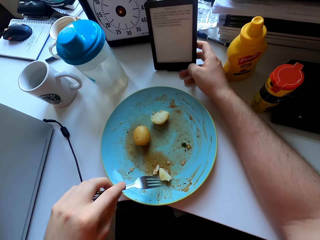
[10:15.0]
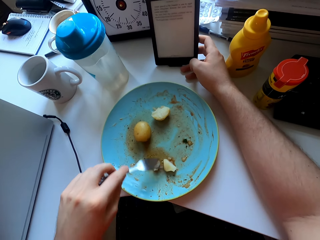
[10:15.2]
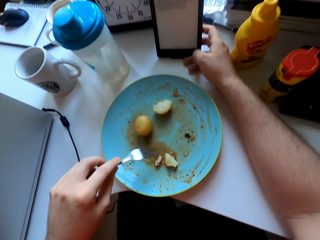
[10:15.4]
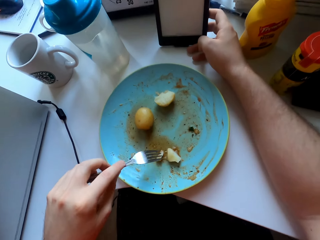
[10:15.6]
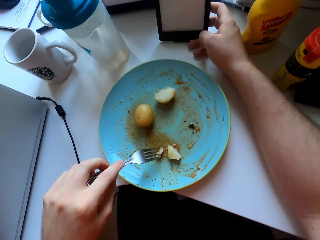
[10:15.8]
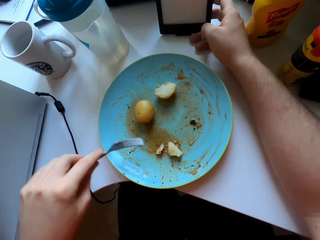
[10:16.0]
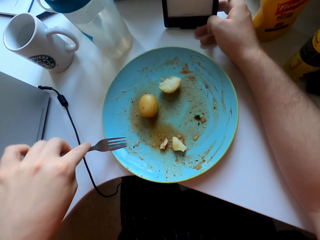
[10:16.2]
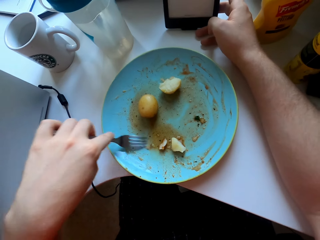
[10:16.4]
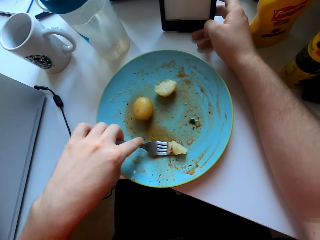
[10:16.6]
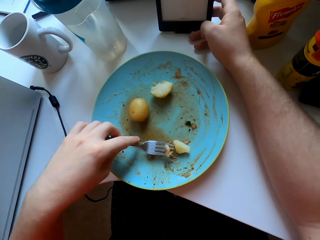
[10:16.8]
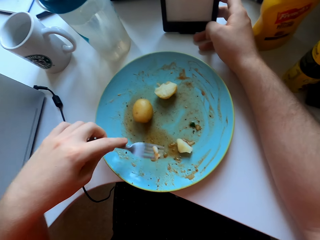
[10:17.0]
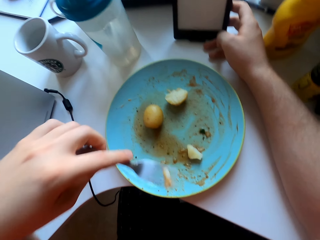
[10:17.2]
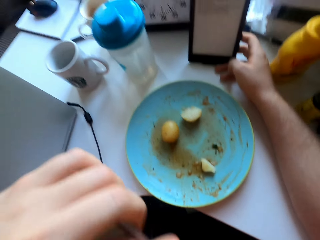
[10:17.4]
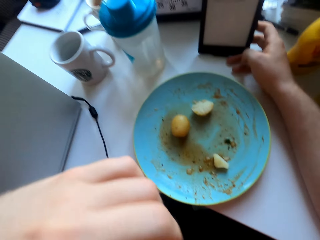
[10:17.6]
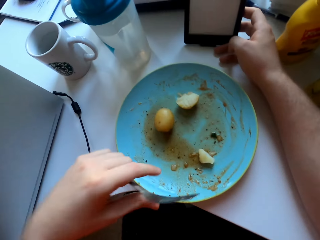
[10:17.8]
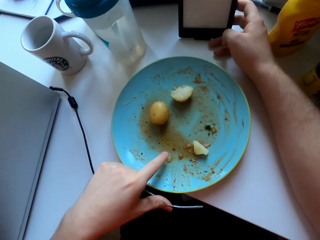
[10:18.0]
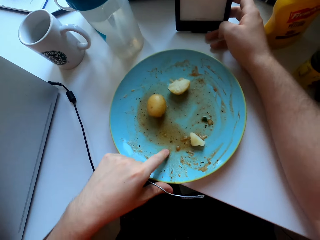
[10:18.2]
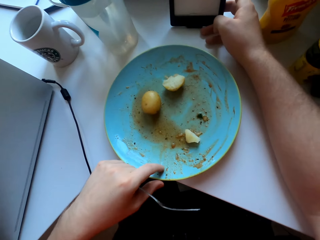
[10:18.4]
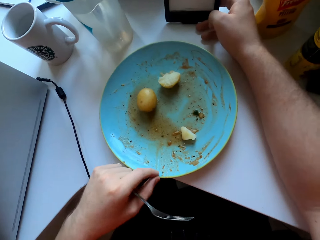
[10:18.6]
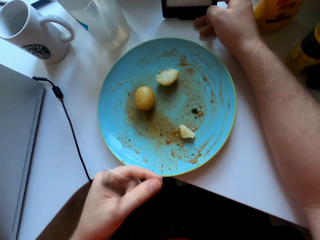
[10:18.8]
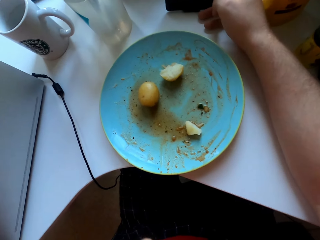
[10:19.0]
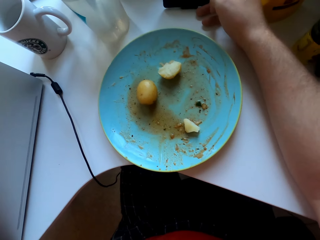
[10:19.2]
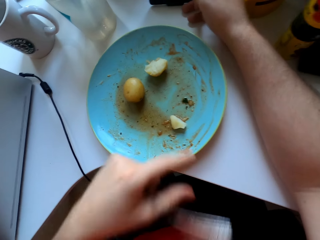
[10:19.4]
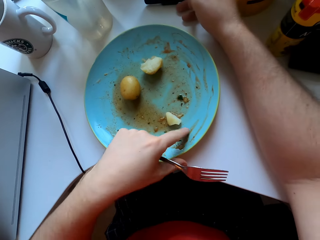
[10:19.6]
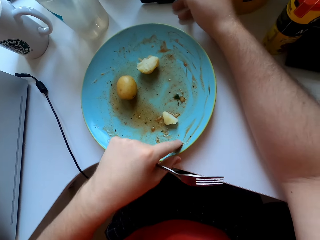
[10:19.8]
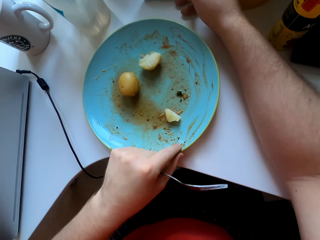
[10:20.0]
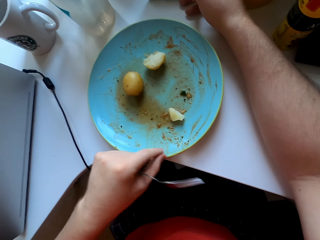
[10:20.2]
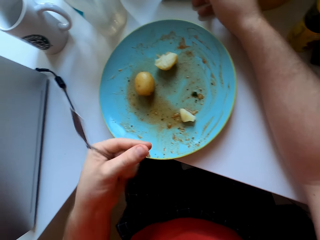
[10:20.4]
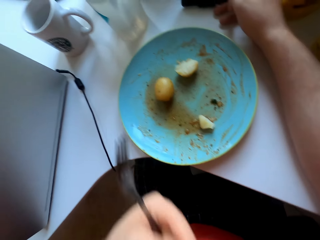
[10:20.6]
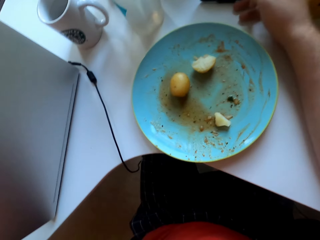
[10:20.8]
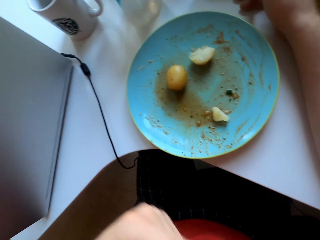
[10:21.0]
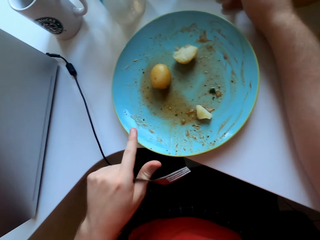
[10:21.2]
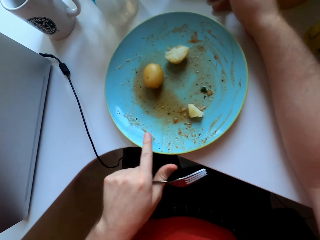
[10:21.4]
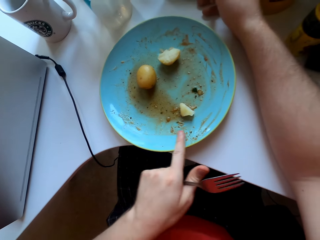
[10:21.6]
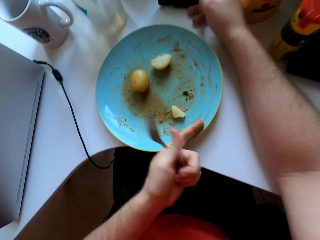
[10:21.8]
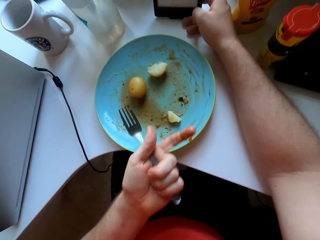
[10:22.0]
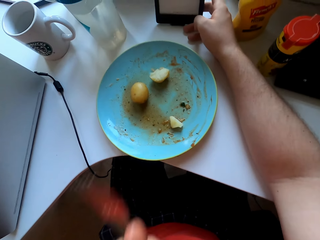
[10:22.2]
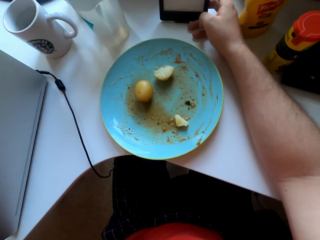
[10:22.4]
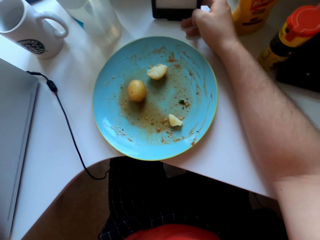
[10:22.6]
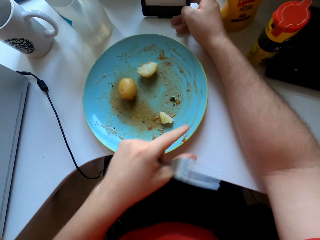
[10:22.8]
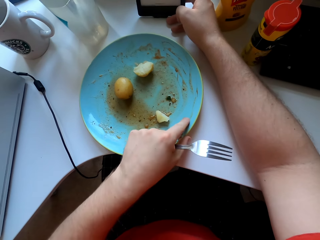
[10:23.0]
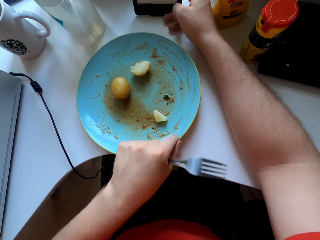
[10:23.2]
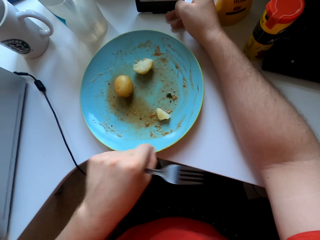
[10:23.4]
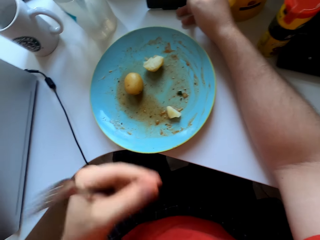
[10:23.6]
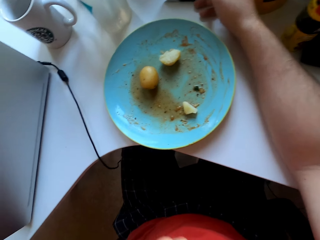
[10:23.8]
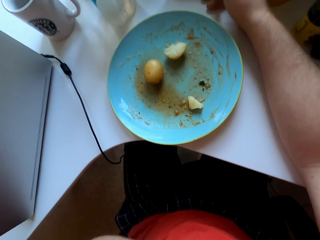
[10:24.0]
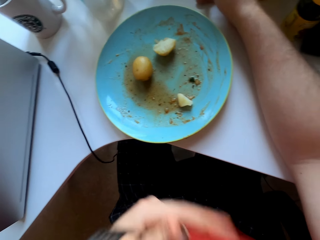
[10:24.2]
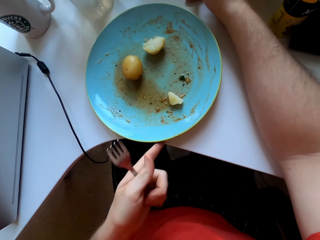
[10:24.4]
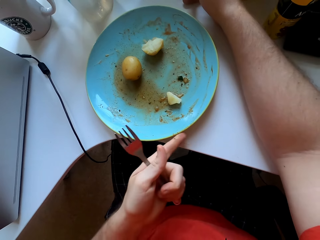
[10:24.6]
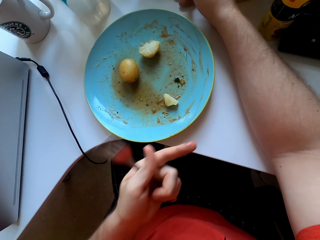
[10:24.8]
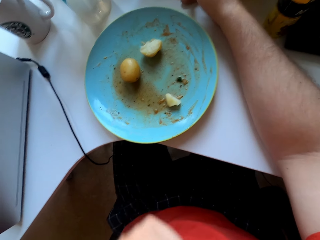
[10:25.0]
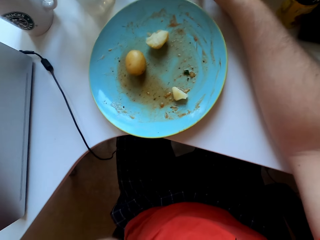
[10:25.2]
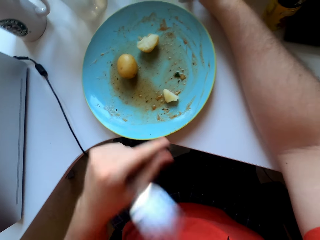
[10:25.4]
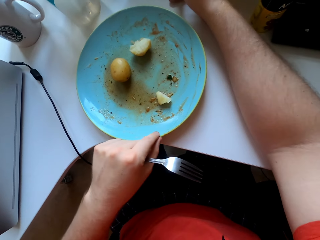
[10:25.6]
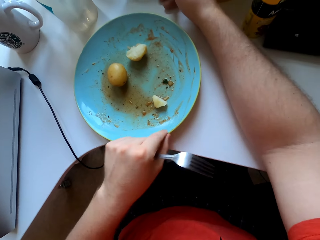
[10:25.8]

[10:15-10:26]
The camera wearer picks a potato with a fork. He licks his finger. He picks the potato with a finger from the plate. He eats the potato, rubs the plate with a finger, scoops soup with the left hand and licks the soup.

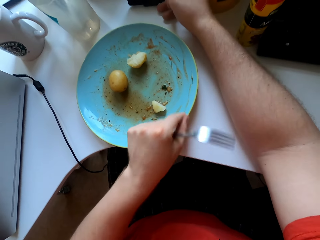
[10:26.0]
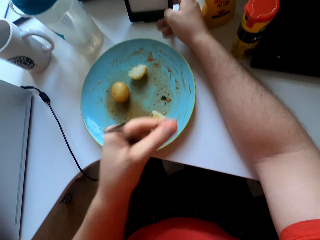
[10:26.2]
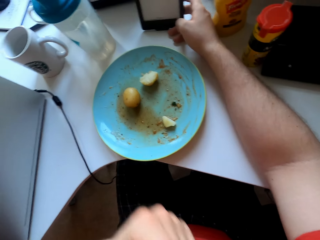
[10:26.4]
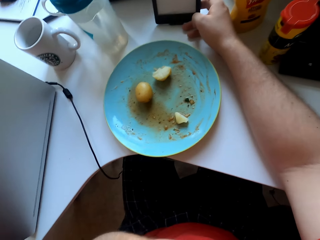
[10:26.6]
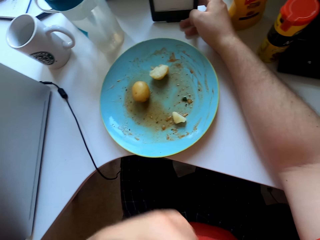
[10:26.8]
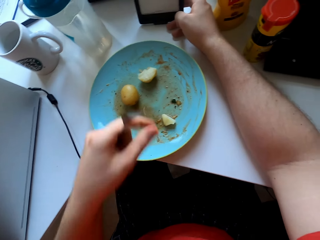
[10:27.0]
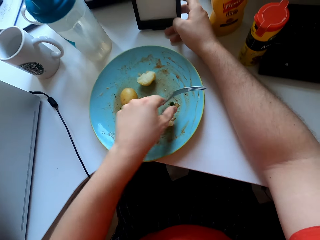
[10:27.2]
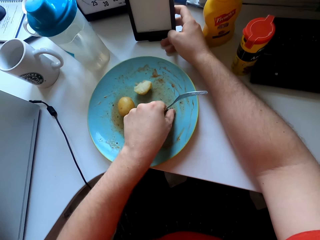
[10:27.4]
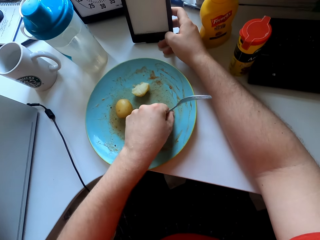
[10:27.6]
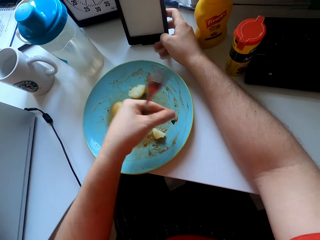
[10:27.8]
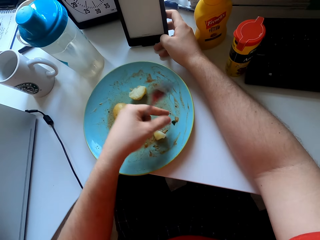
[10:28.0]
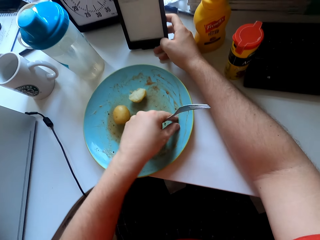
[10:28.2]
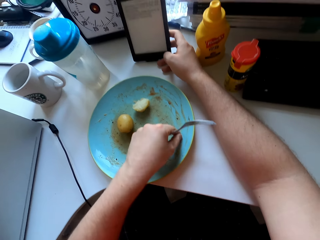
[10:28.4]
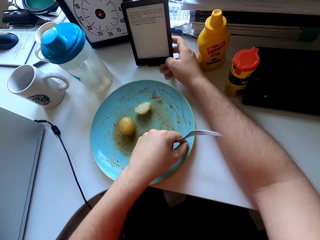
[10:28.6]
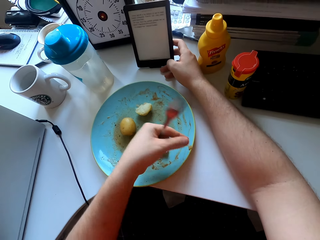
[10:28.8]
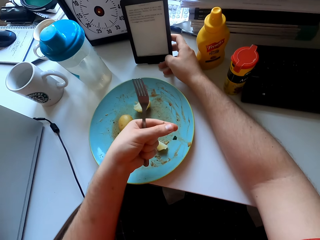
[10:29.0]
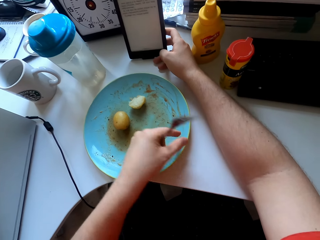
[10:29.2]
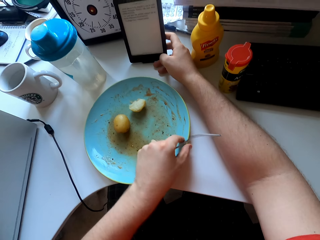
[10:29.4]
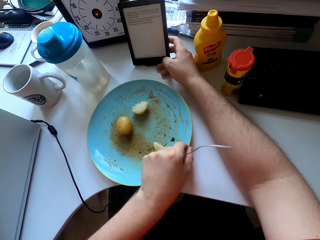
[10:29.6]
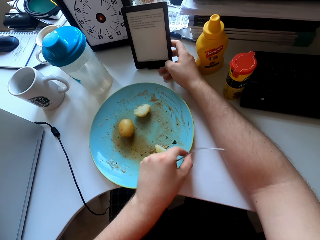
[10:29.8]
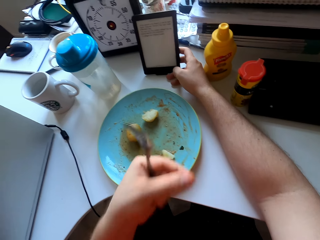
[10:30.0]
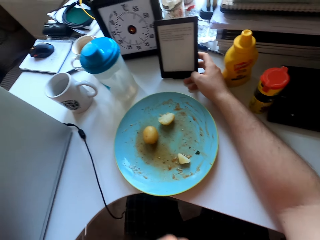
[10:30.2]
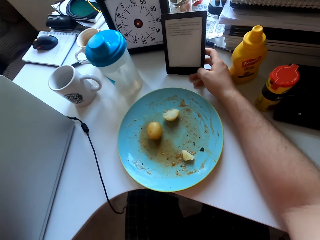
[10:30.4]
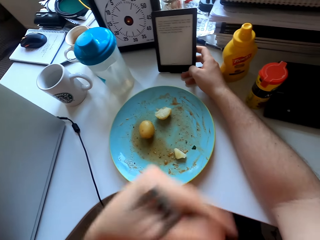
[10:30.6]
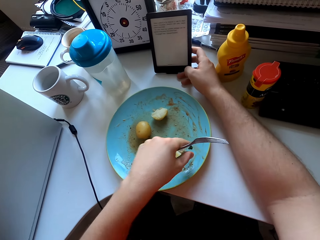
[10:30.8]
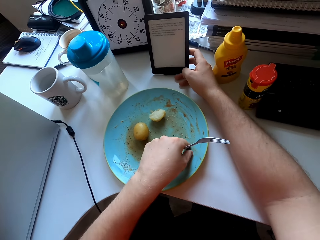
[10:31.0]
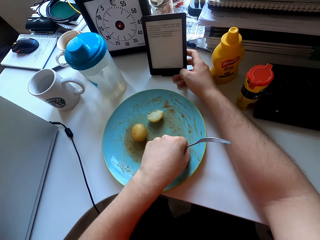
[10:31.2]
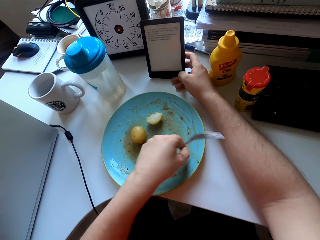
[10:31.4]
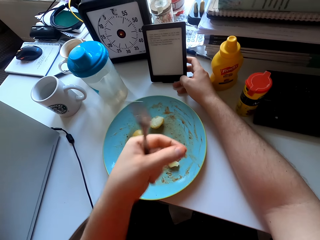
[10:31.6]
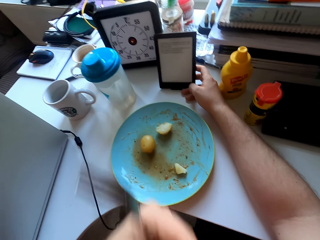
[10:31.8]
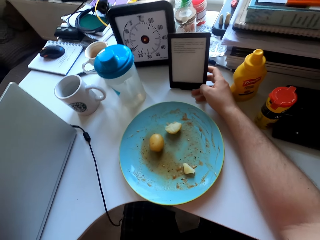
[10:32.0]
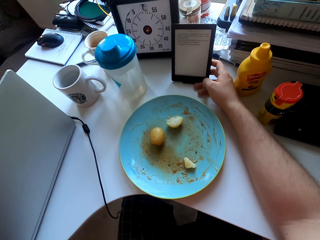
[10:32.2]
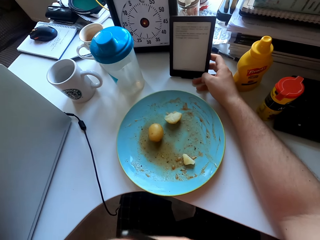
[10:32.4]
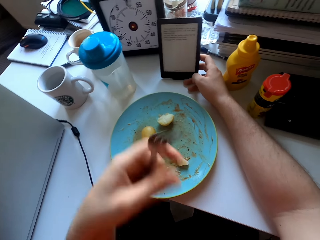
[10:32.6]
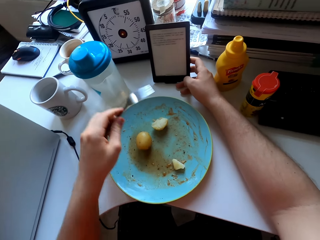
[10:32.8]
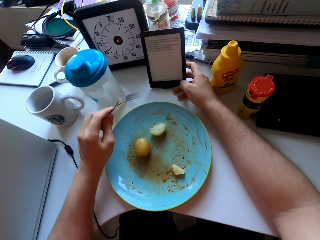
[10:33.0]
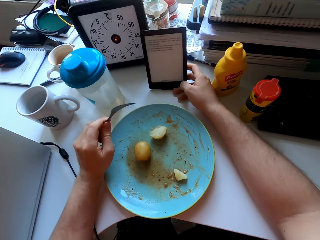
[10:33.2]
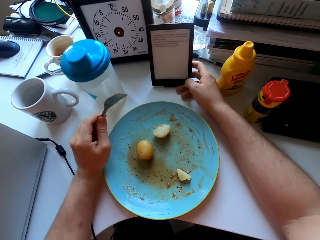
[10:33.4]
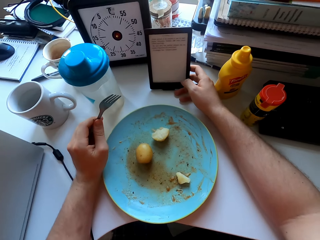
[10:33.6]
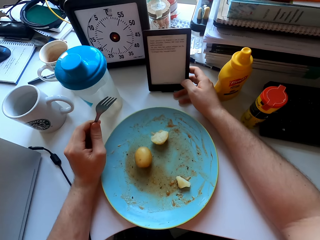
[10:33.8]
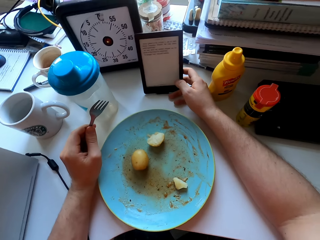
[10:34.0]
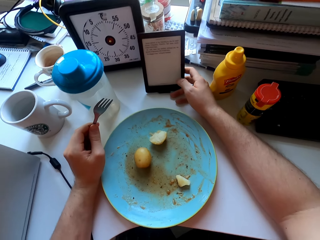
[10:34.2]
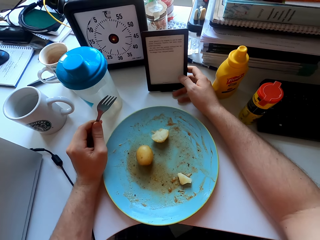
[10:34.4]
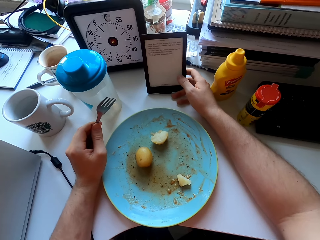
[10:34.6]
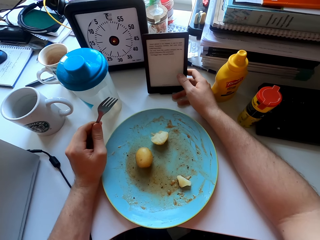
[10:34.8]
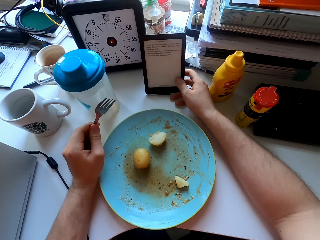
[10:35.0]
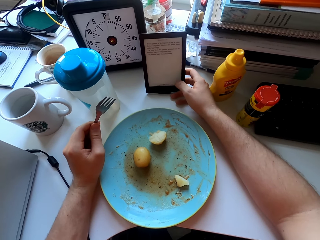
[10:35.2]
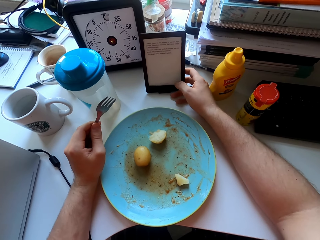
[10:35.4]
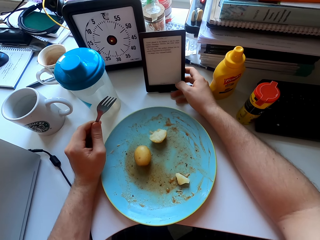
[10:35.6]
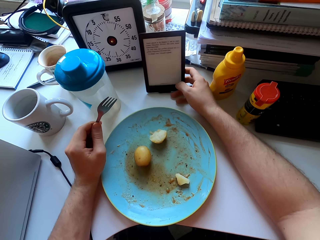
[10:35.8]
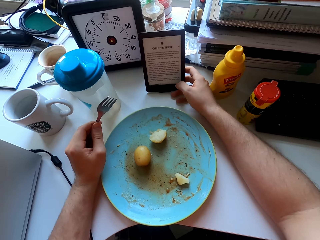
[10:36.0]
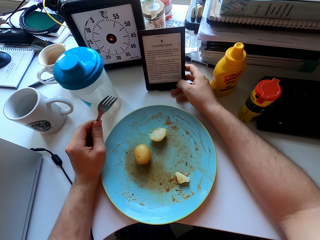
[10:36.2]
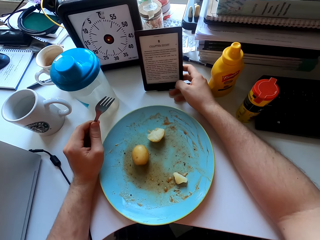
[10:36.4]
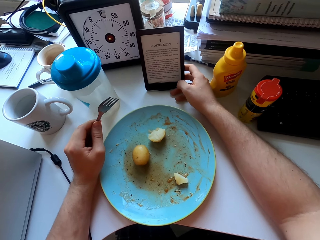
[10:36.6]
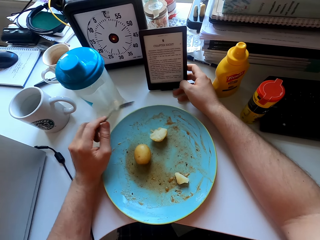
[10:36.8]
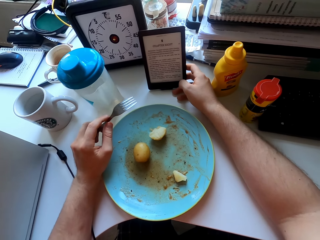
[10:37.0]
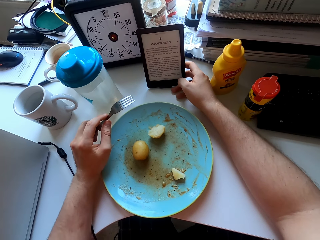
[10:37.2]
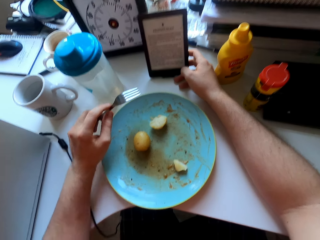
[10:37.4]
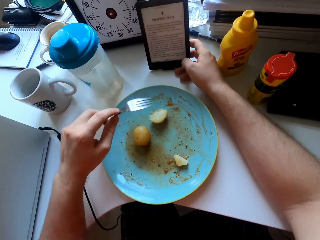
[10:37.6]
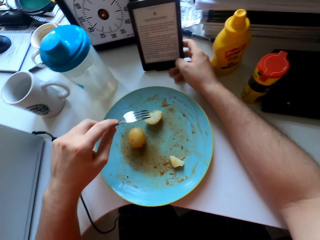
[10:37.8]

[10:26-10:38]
The camera wearer eats vegetables. They pick a potato from the plate, eat the potato, pick the potato from the plate and eat the potato. They look at the tablet, hold a fork and touch a phone on the table.
